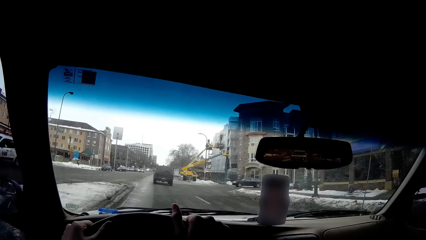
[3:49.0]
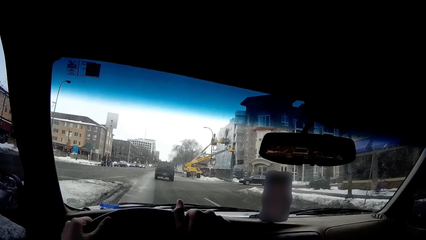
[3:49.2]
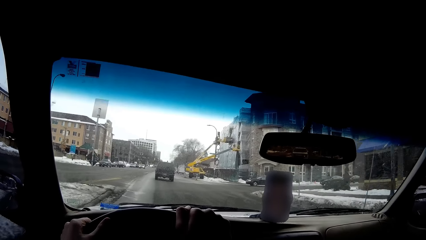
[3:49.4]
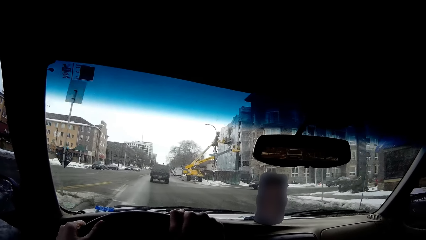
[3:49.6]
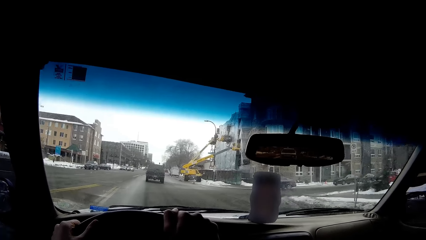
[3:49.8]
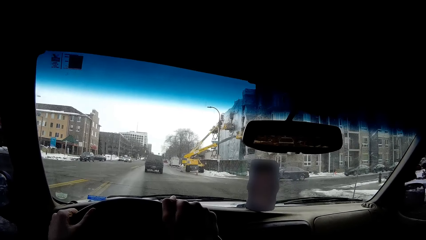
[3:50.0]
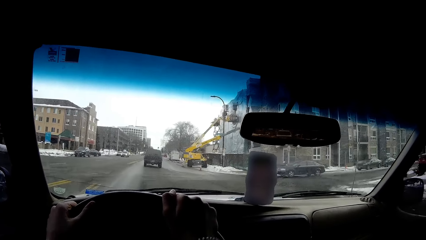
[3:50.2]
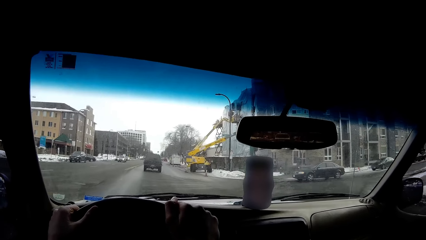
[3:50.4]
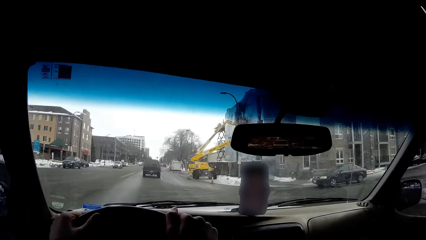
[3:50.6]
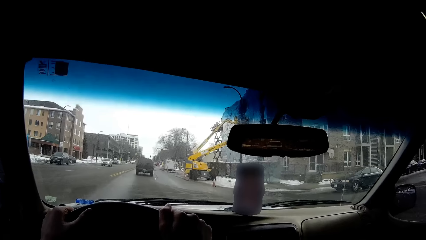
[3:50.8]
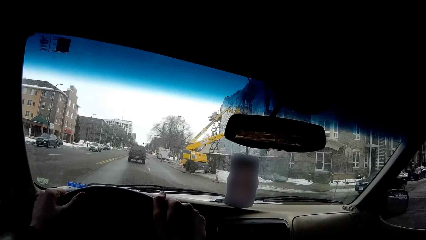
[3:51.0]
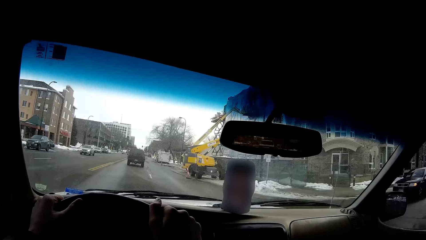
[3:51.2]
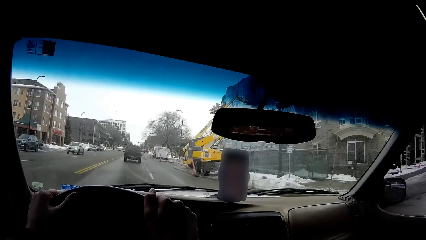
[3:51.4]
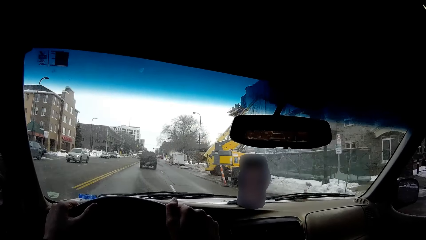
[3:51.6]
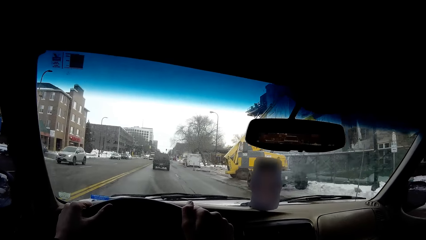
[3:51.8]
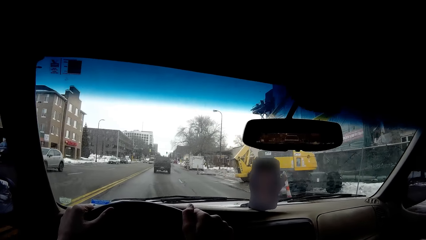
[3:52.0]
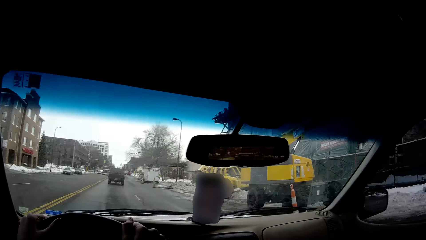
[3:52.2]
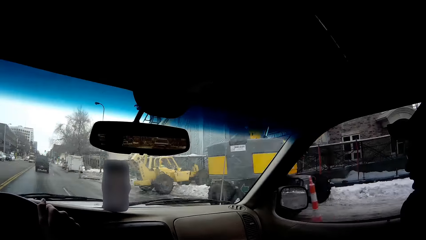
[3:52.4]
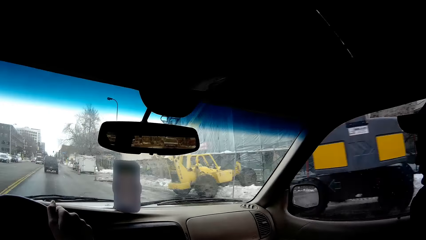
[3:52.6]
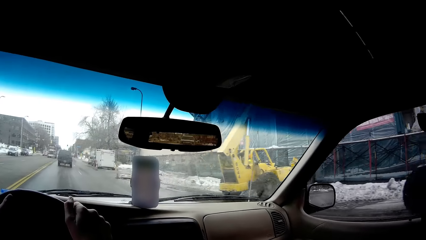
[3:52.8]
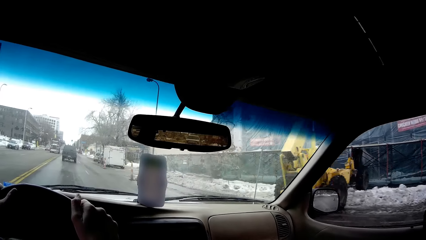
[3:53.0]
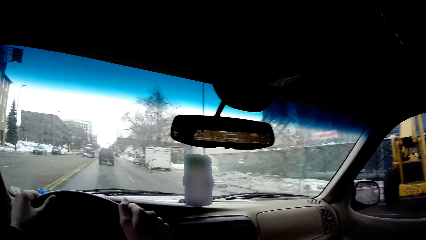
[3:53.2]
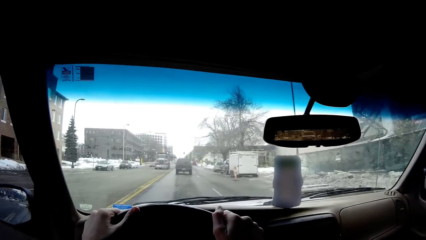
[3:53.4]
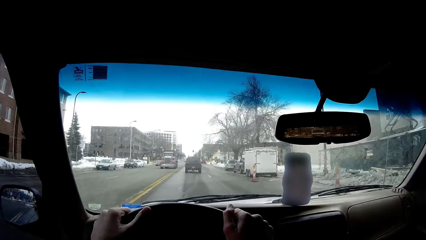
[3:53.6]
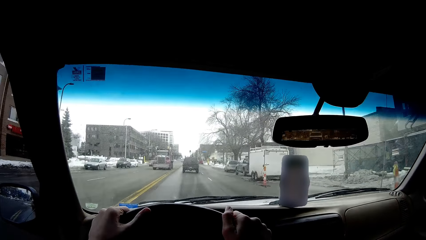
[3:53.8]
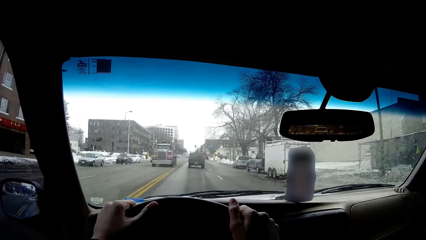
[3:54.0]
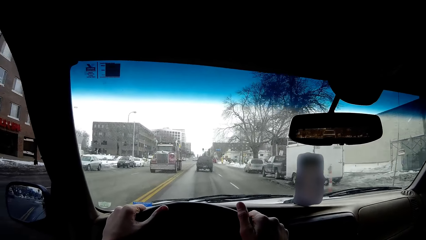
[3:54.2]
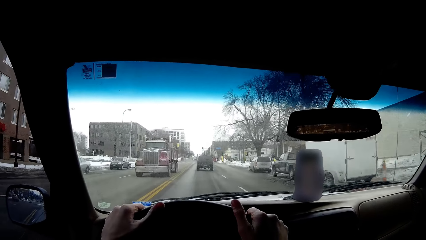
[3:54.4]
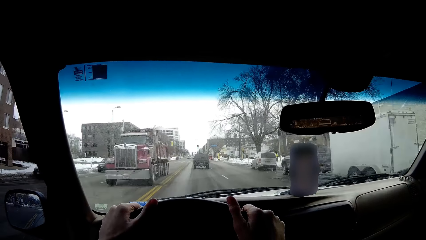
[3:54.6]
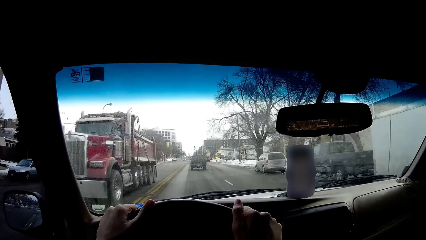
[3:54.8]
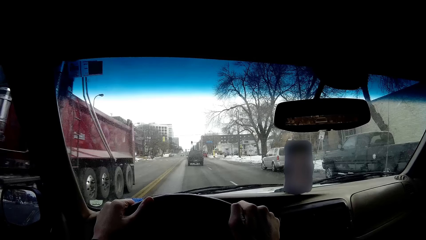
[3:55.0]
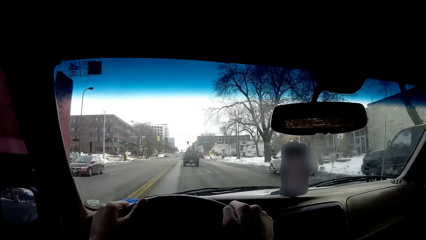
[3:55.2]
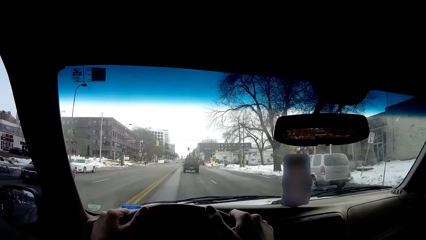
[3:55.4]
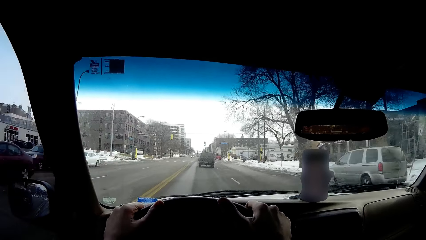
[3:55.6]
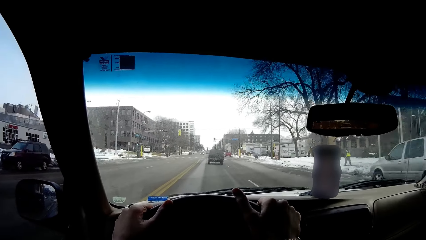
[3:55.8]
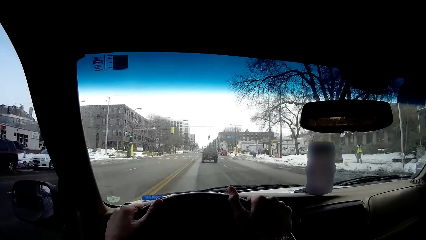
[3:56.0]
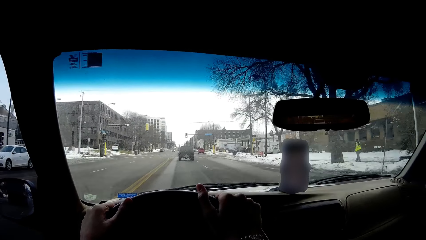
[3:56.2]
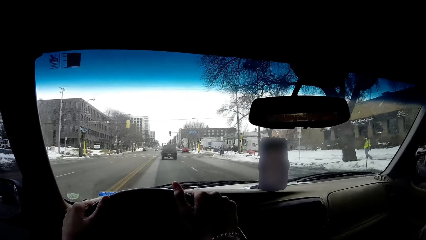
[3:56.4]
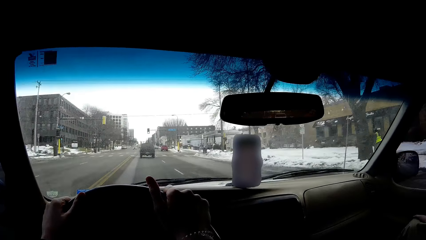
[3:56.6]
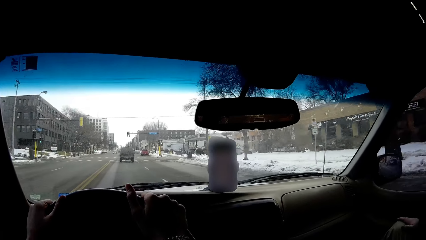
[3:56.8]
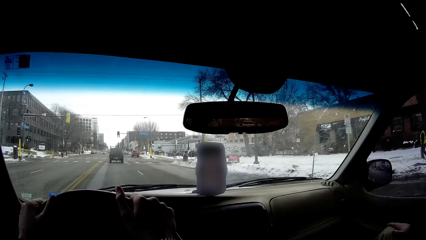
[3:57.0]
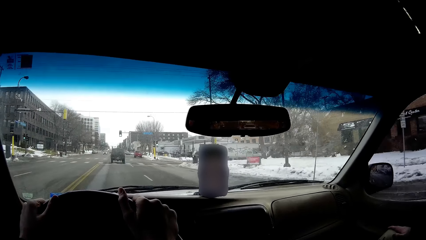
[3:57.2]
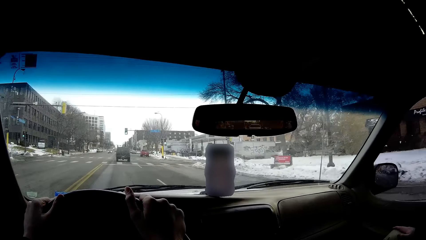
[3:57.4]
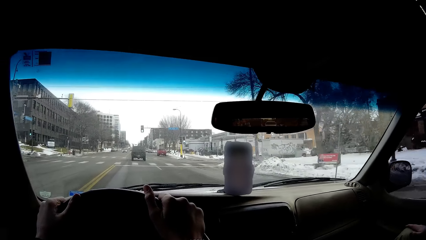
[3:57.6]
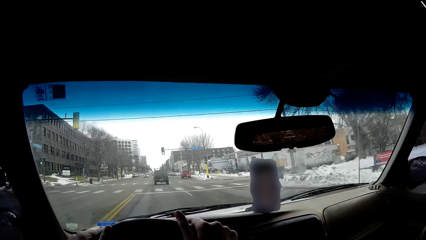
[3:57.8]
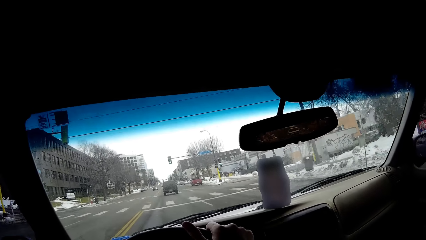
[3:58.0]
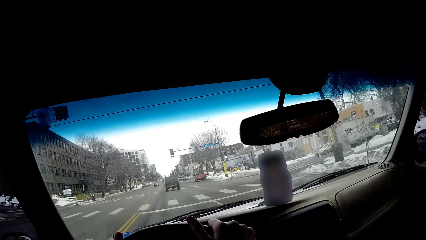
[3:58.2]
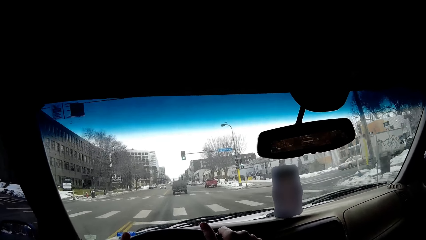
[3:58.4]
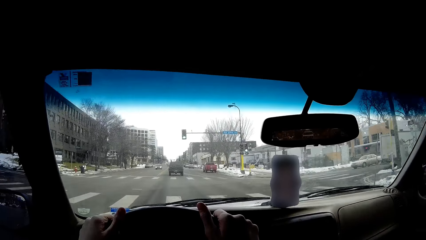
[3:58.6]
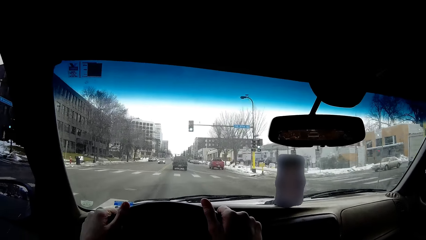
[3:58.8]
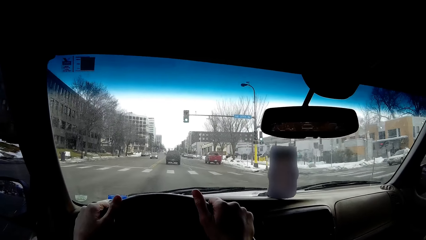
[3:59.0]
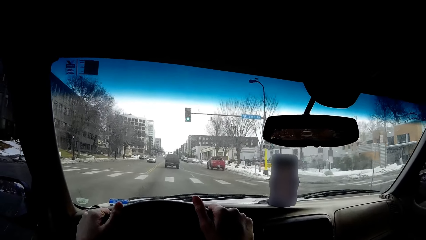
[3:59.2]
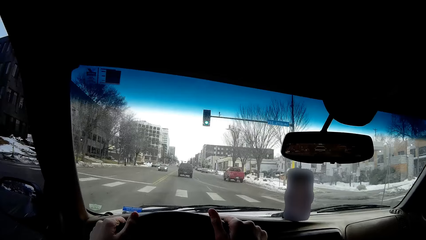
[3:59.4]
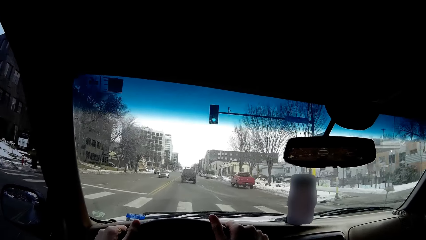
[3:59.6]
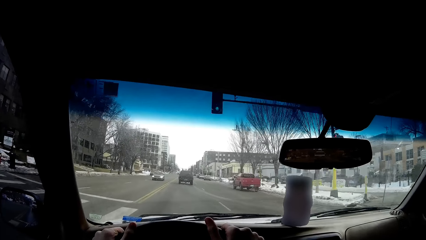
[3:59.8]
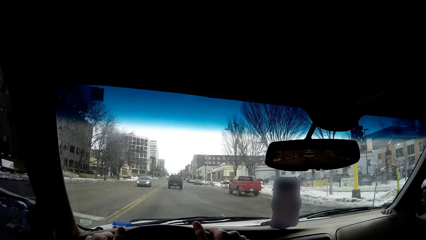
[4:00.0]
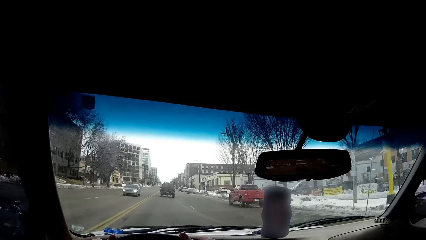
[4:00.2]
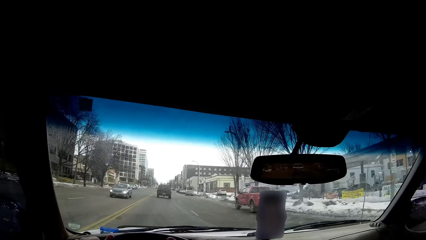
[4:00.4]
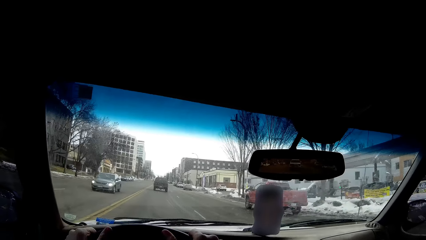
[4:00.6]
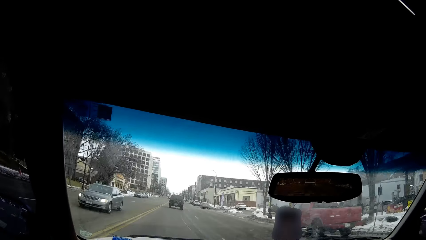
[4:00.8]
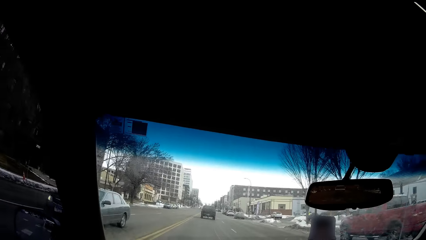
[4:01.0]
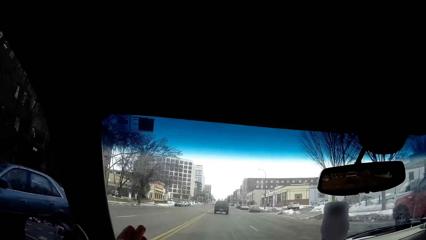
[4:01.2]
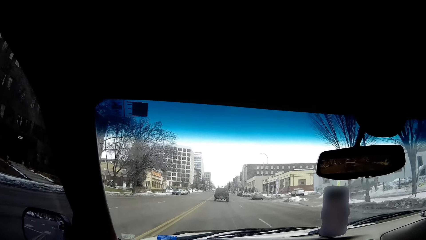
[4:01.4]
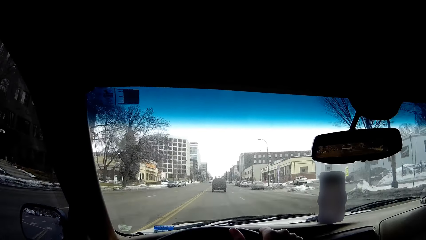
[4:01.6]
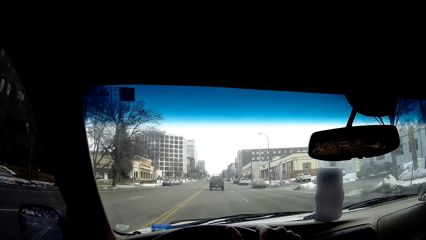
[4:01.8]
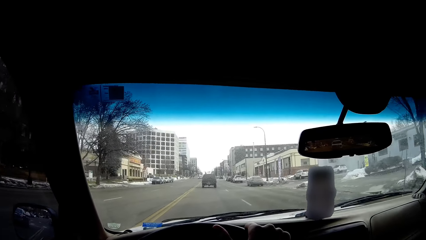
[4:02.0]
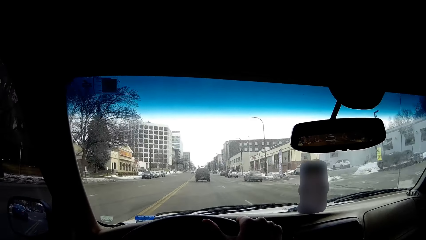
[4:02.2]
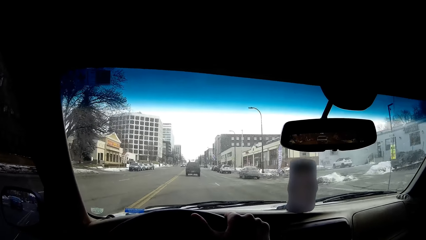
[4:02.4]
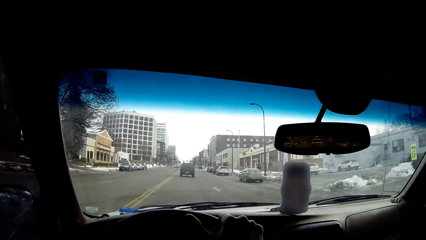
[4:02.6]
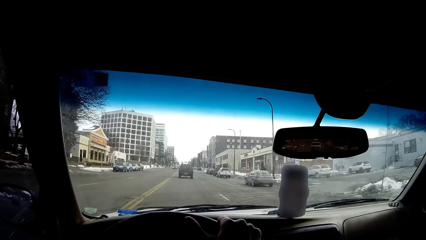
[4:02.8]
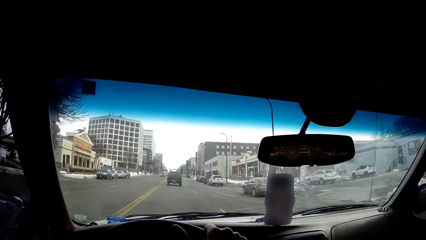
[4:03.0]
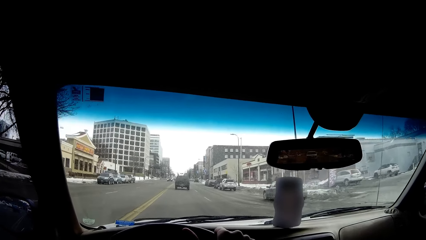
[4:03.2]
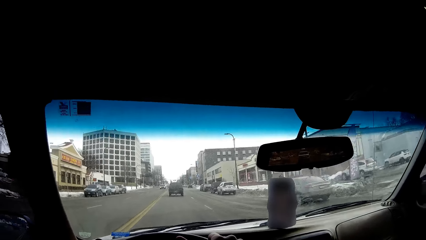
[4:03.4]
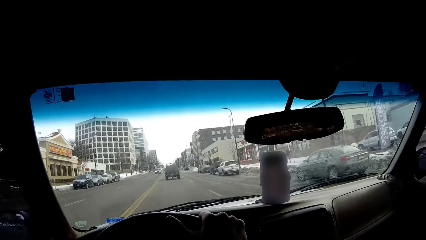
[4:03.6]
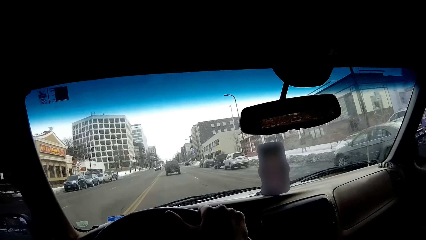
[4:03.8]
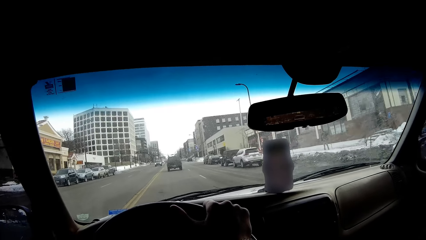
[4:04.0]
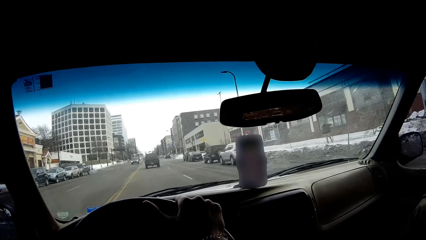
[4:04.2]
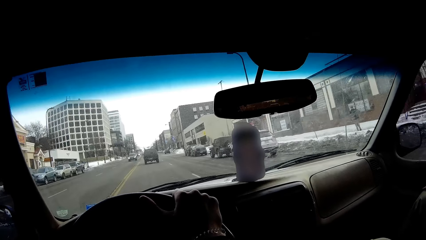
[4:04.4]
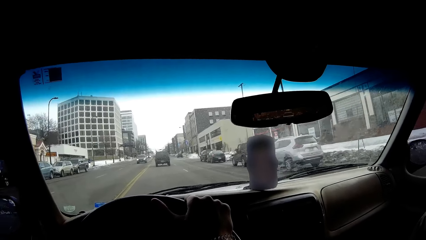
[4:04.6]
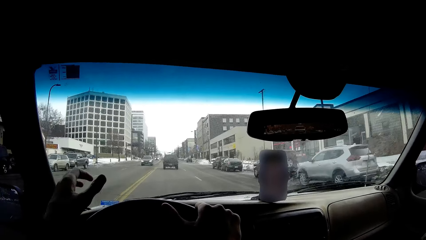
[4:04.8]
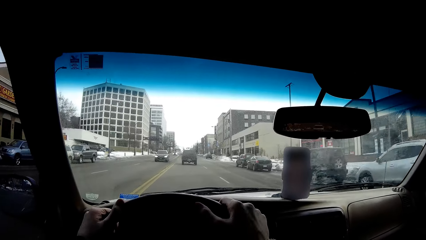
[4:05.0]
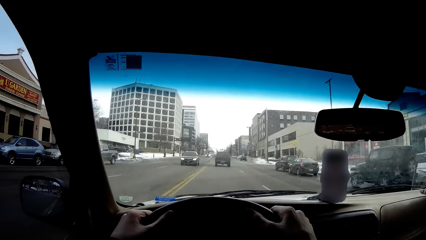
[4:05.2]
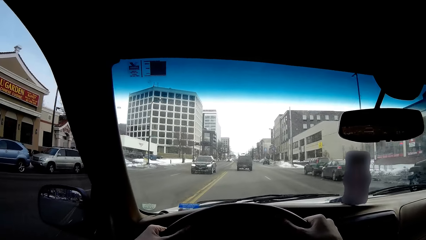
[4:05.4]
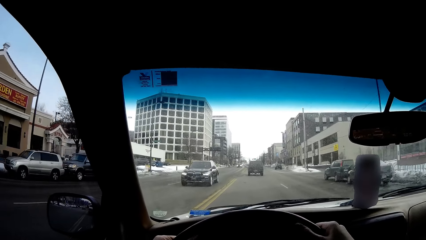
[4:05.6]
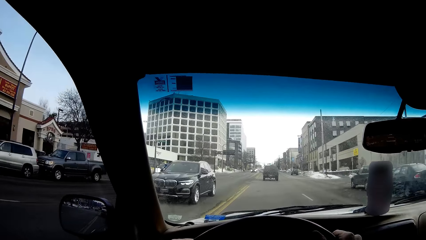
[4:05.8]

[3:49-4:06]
A man walks near the road. The camera wearer drives a car on the road.
